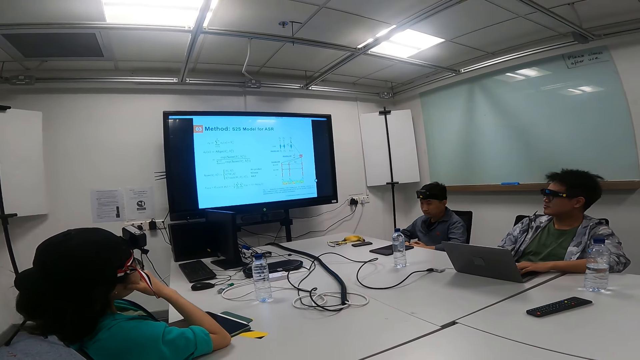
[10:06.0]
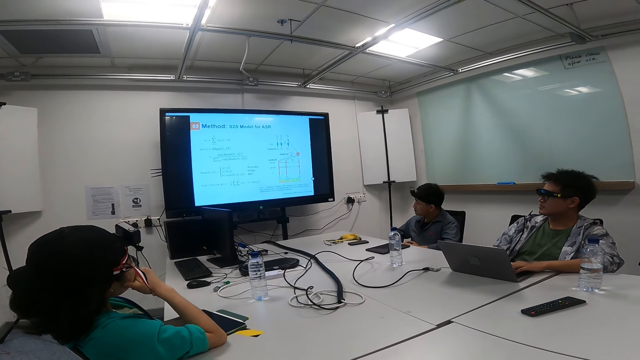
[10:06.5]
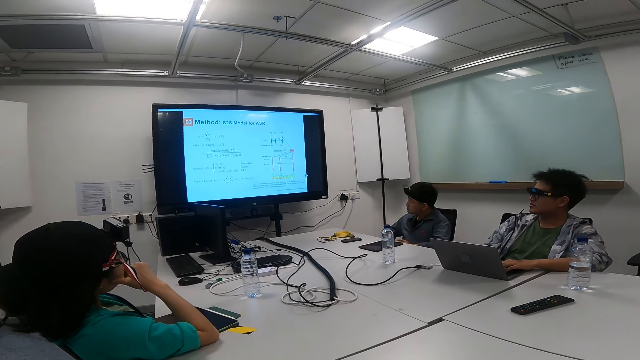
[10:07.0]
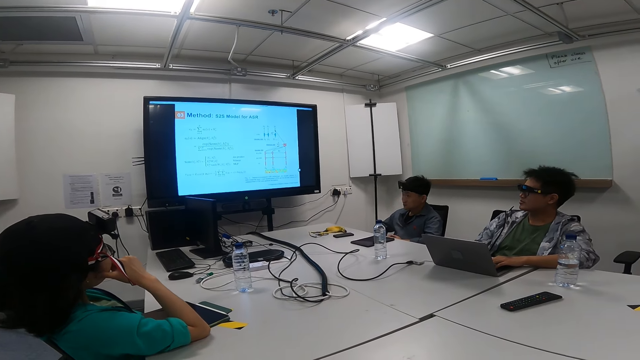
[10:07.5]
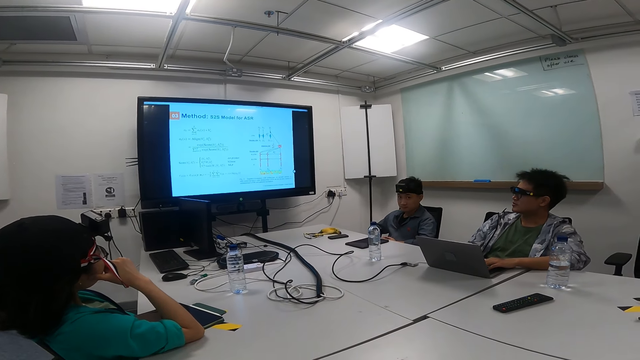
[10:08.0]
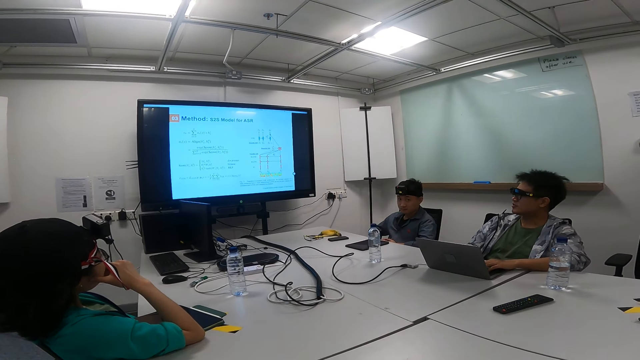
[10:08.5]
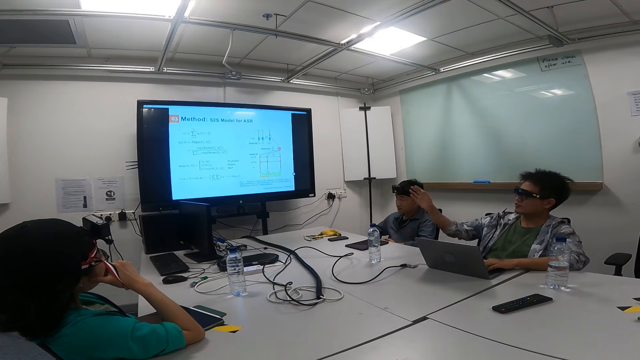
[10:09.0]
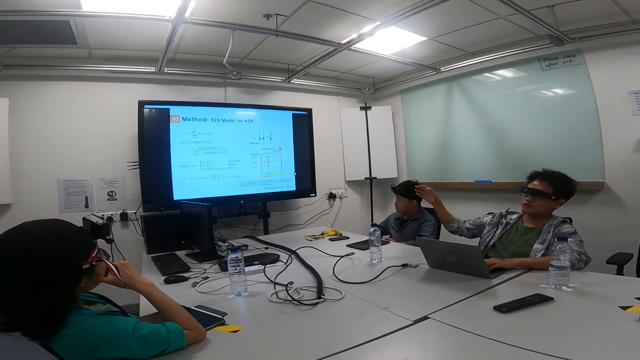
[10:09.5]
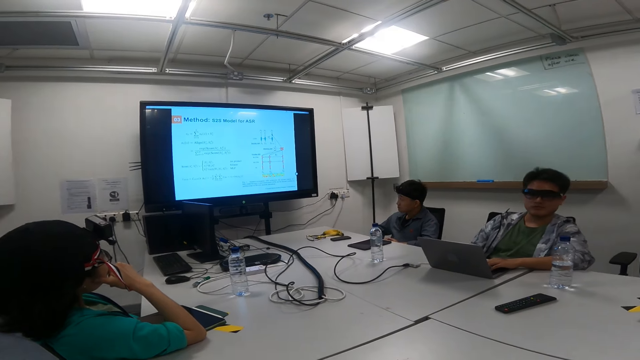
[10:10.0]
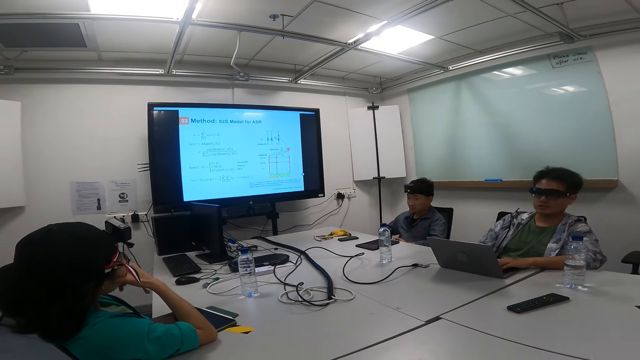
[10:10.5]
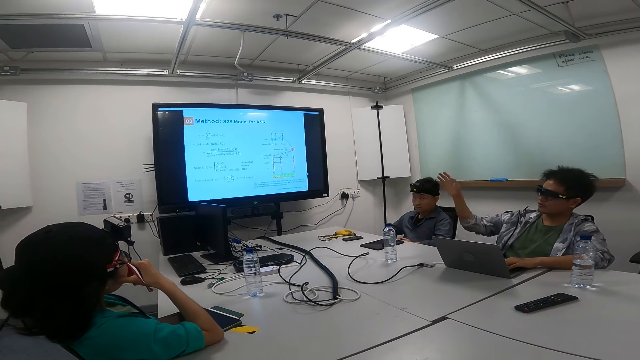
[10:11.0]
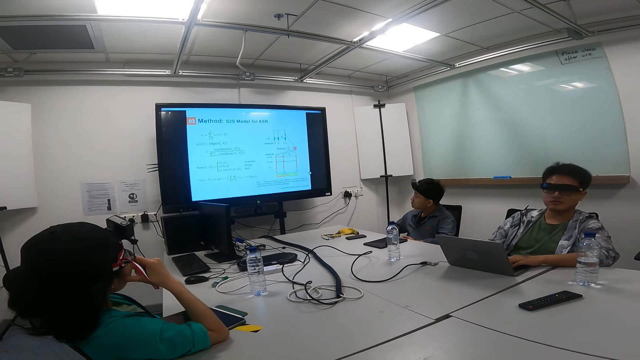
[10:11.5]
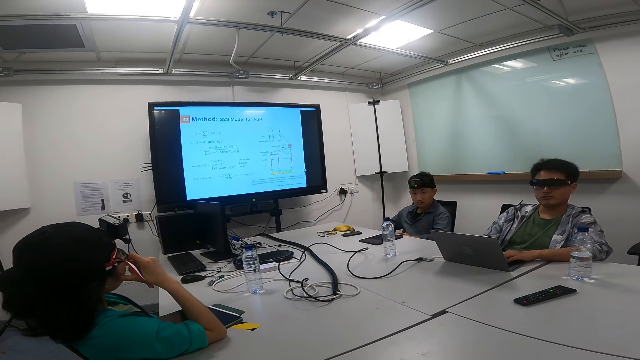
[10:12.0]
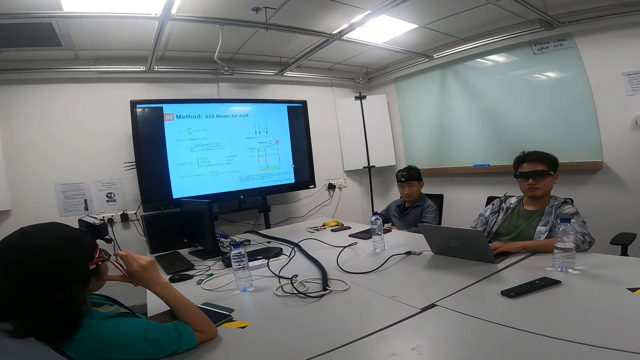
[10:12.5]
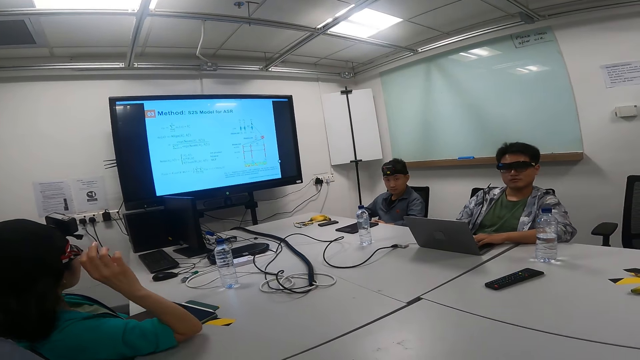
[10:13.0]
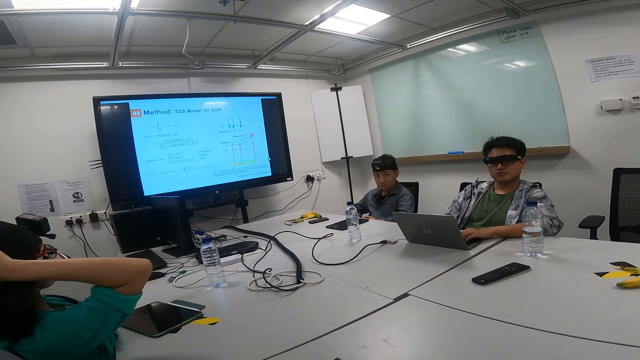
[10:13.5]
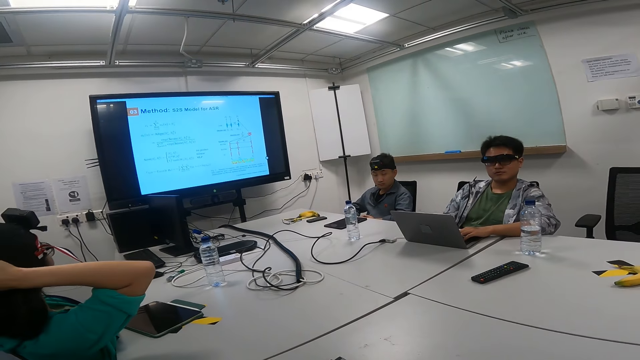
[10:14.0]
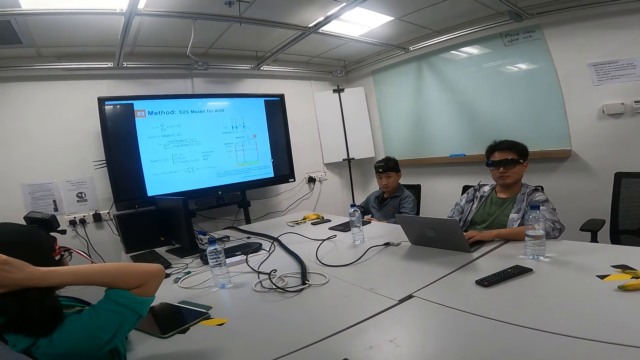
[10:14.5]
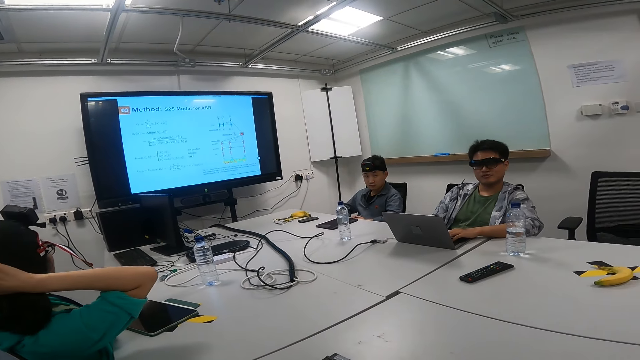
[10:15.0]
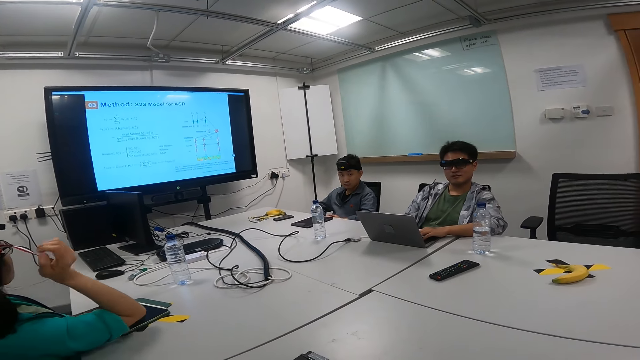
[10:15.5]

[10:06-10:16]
A man talks to the camera wearer. The camera wearer talks to the man. The man talks to the camera wearer. The camera wearer talks to the man.

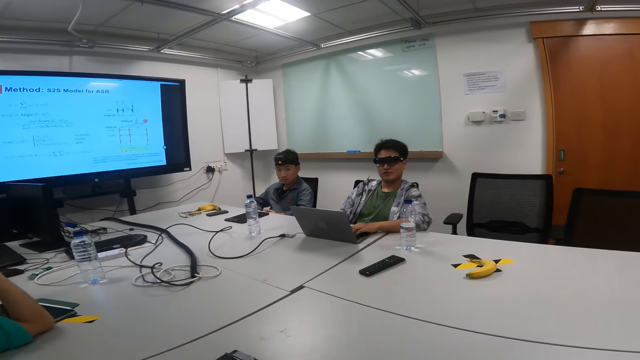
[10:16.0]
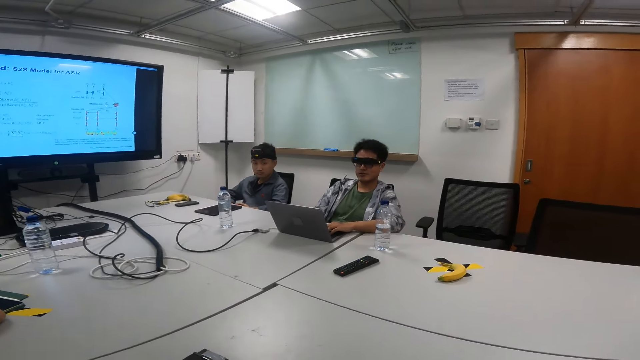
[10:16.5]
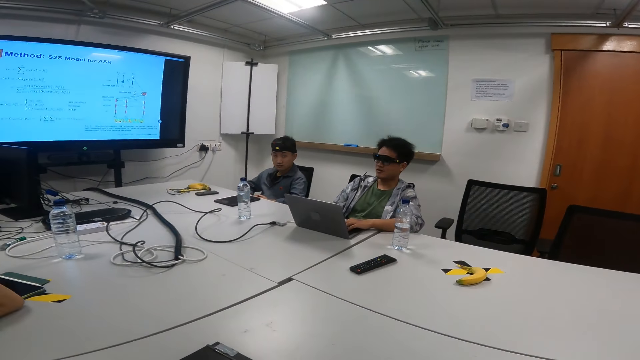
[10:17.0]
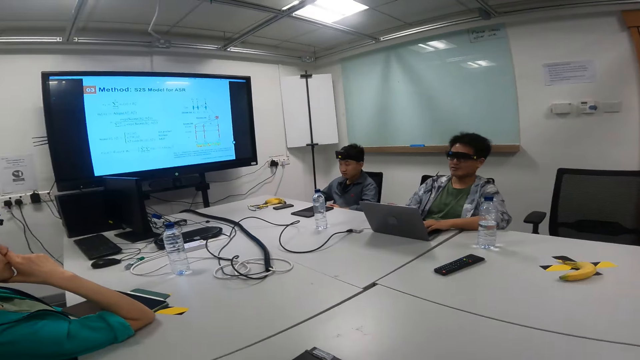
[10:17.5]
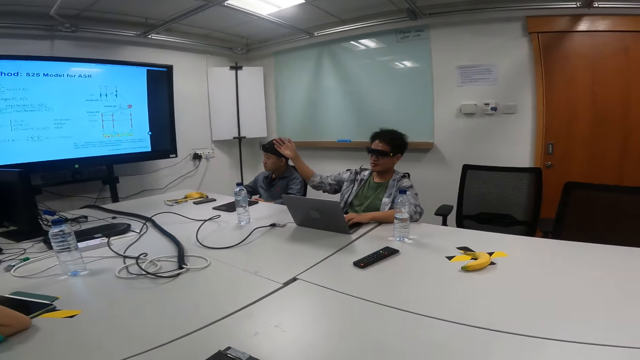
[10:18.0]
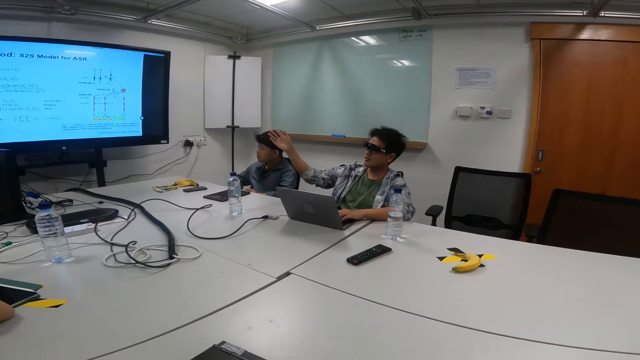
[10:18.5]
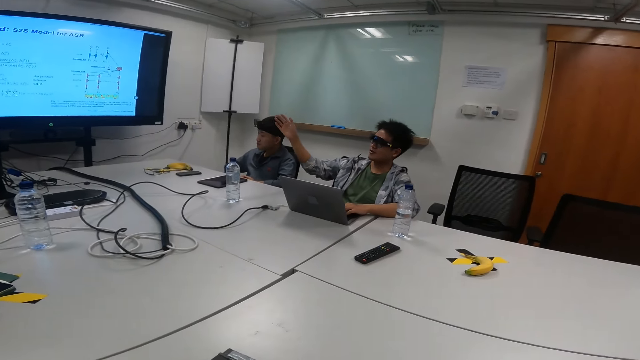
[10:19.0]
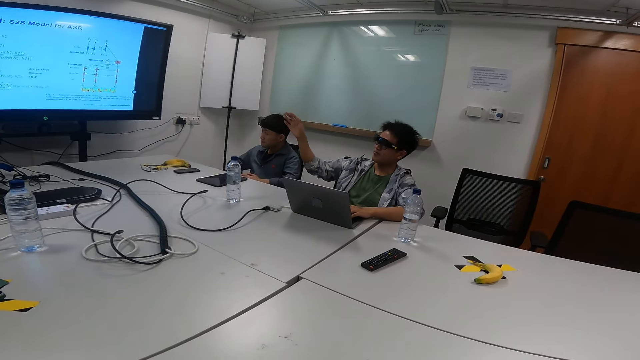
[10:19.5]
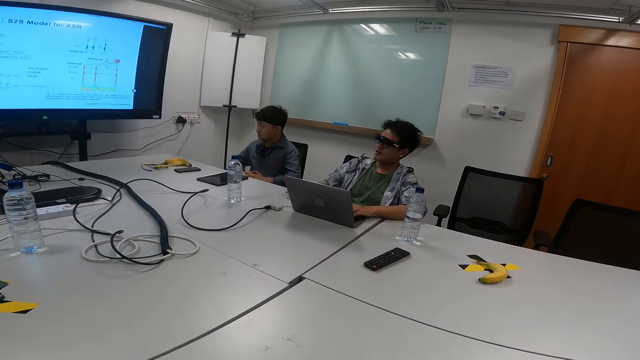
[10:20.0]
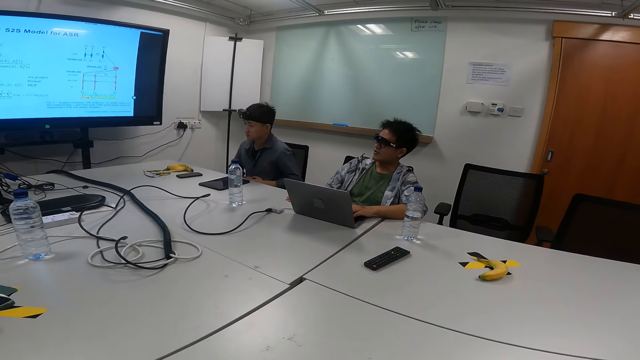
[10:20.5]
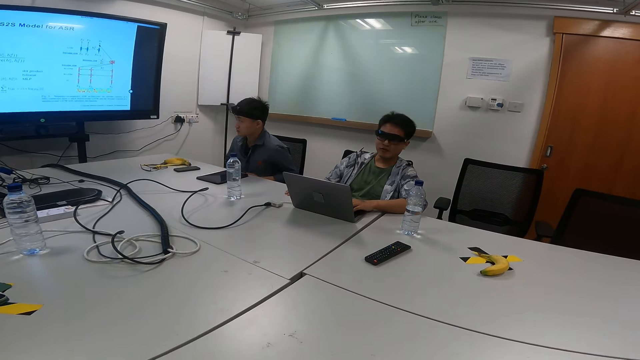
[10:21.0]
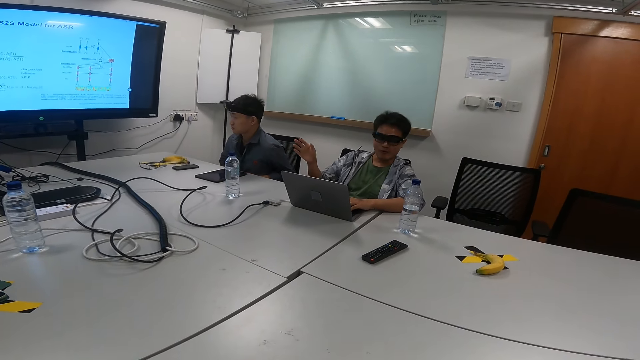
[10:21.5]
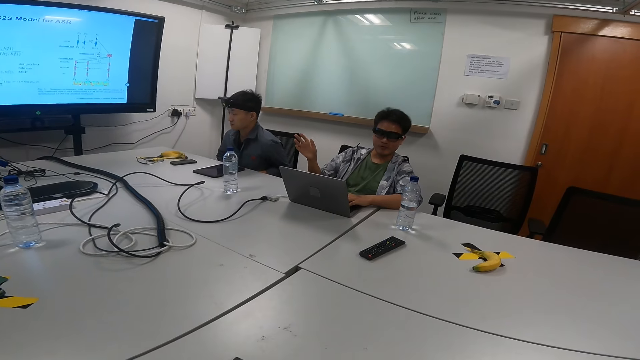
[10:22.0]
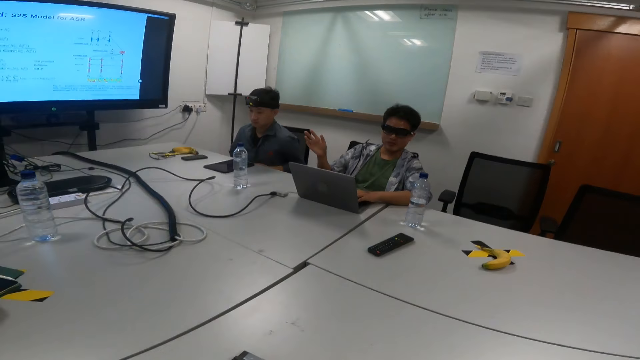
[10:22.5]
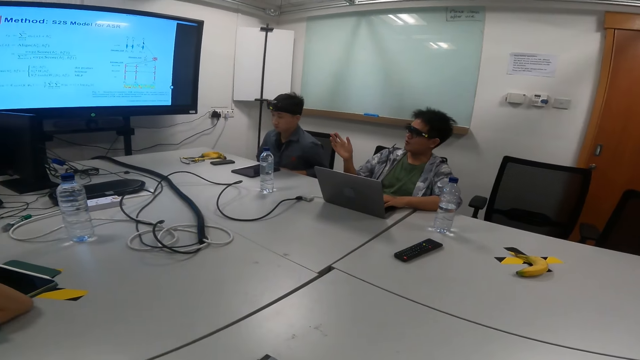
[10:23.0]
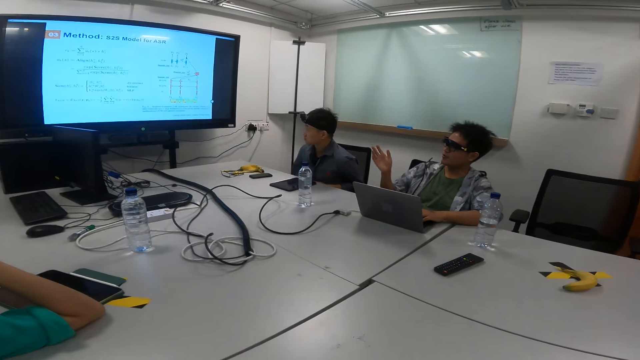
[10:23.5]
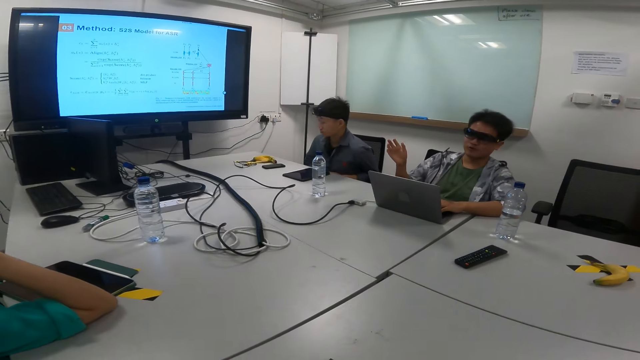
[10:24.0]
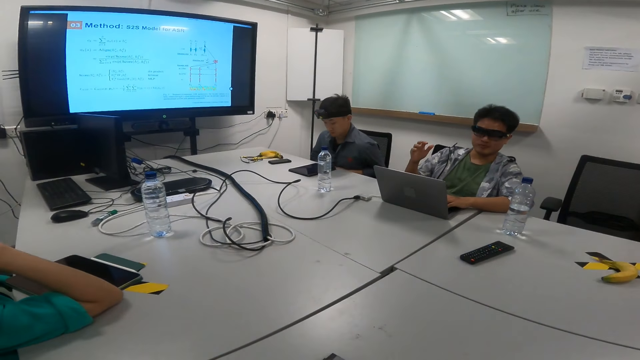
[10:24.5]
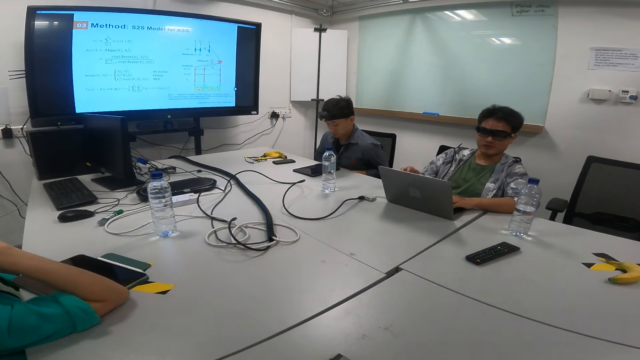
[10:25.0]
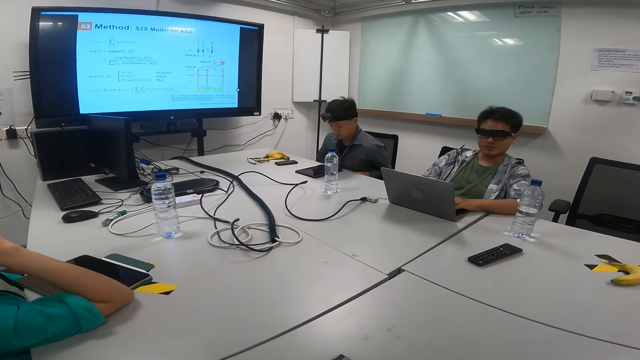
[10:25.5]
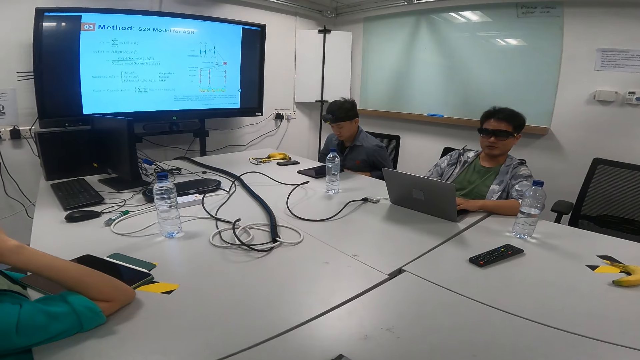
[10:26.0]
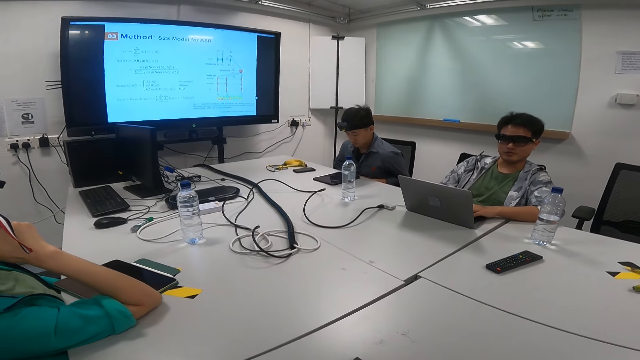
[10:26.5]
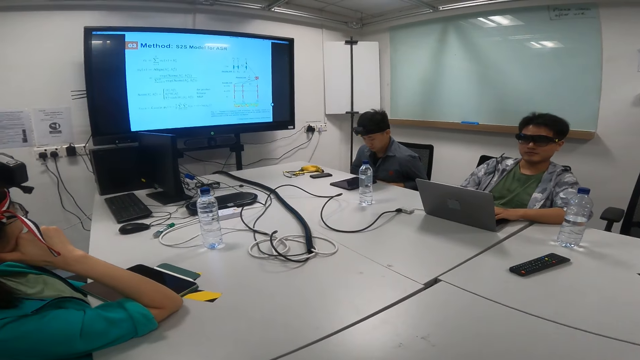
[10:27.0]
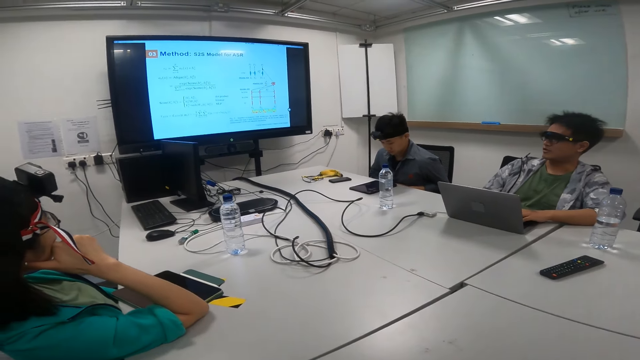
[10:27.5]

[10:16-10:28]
A man talks to the camera wearer. The camera wearer talks to the man.
